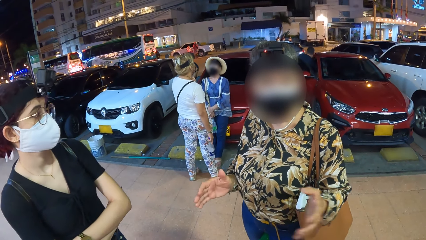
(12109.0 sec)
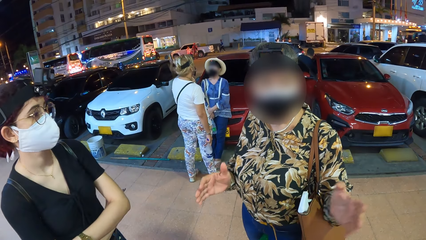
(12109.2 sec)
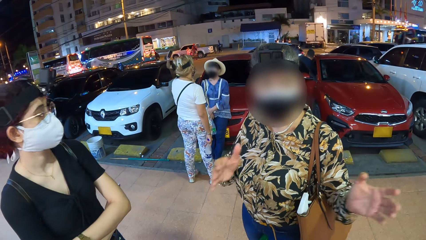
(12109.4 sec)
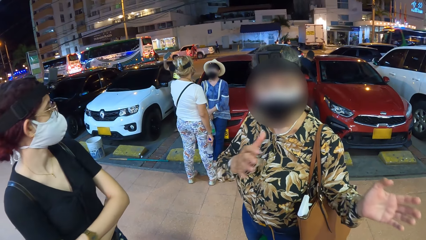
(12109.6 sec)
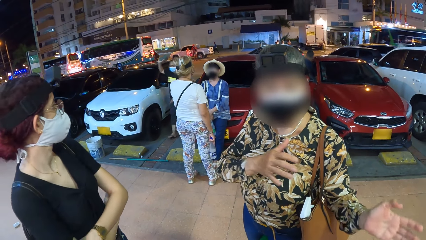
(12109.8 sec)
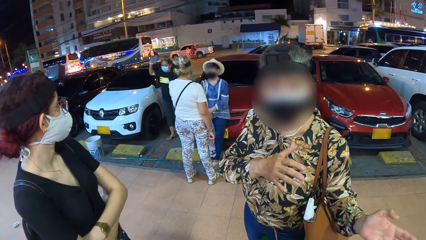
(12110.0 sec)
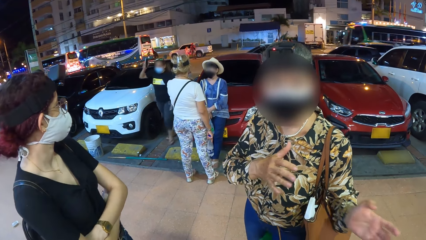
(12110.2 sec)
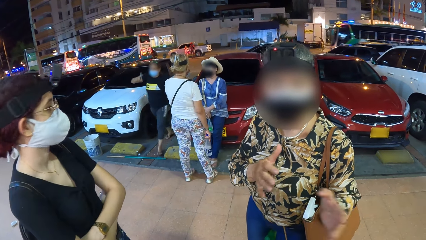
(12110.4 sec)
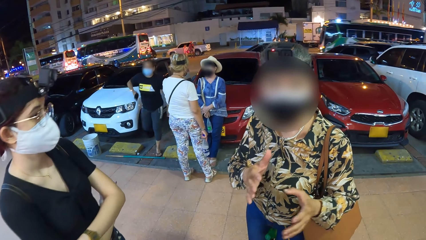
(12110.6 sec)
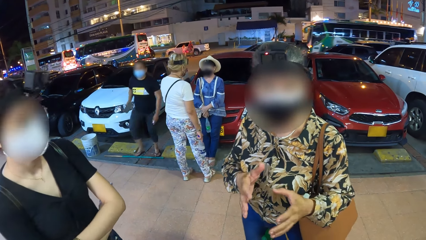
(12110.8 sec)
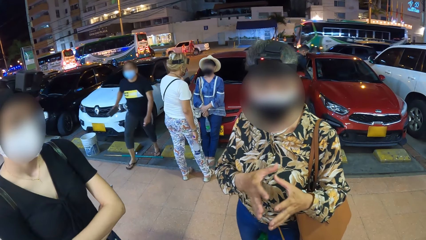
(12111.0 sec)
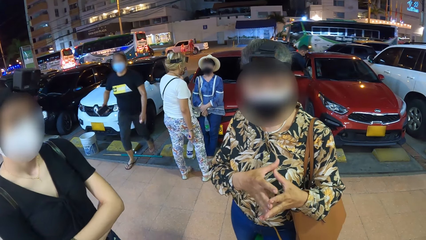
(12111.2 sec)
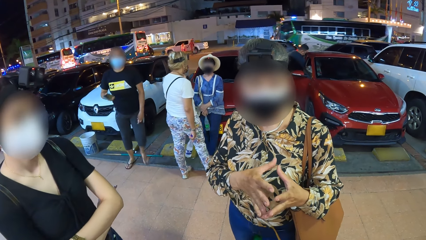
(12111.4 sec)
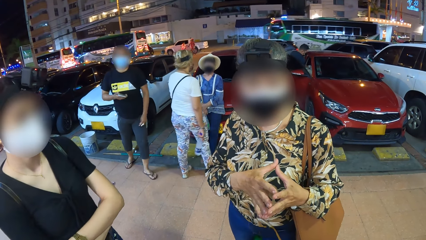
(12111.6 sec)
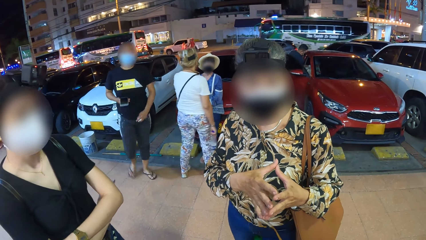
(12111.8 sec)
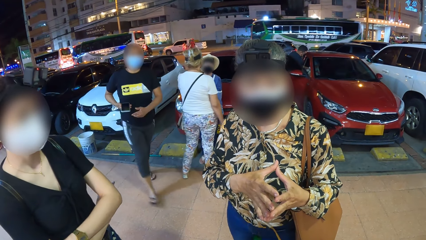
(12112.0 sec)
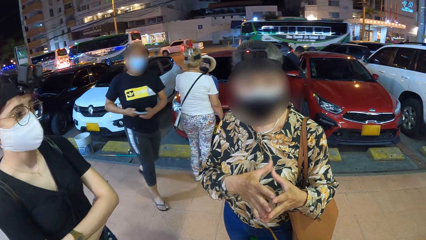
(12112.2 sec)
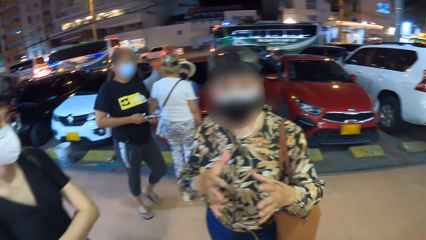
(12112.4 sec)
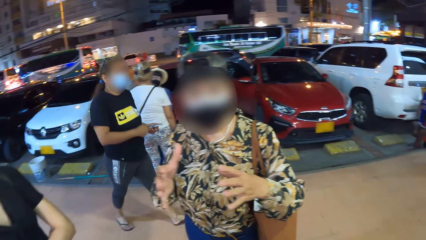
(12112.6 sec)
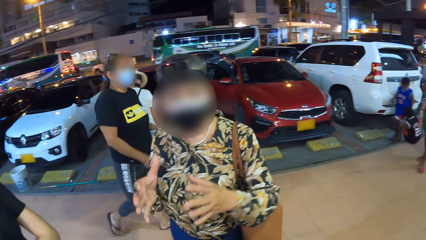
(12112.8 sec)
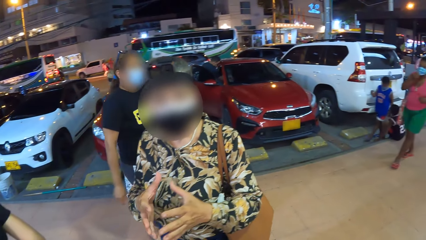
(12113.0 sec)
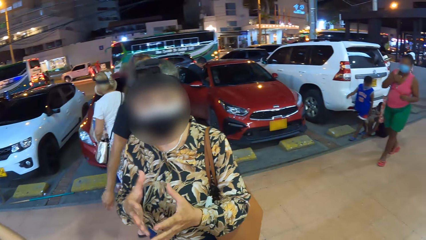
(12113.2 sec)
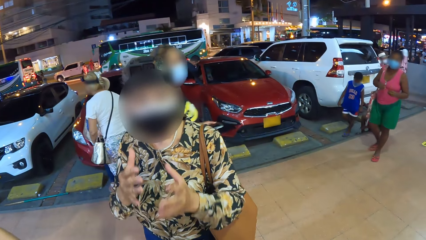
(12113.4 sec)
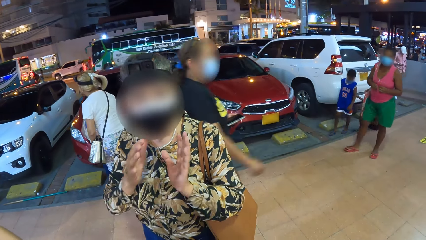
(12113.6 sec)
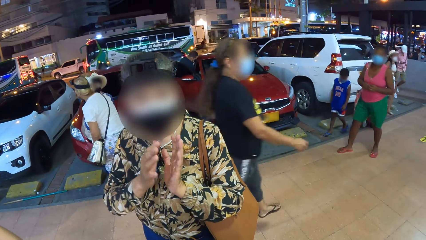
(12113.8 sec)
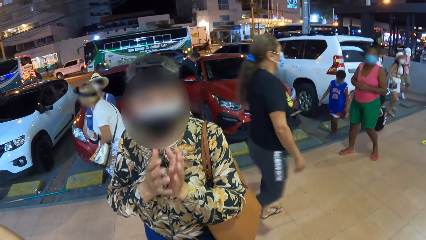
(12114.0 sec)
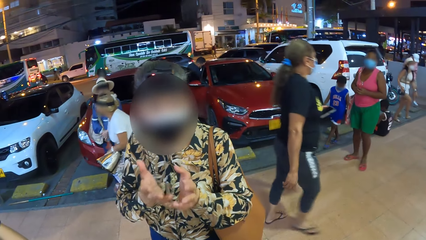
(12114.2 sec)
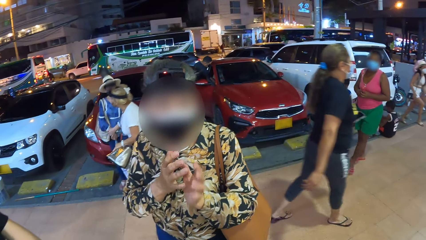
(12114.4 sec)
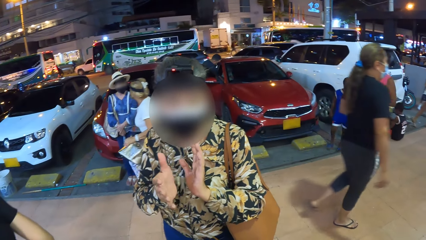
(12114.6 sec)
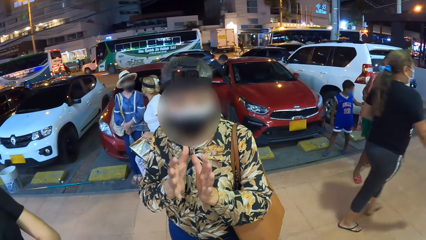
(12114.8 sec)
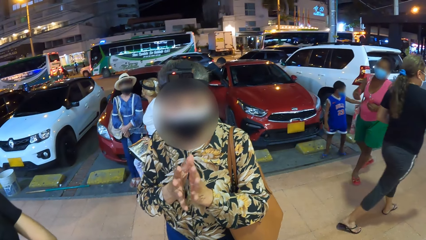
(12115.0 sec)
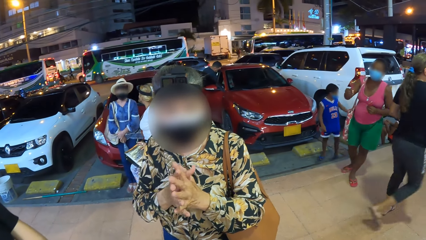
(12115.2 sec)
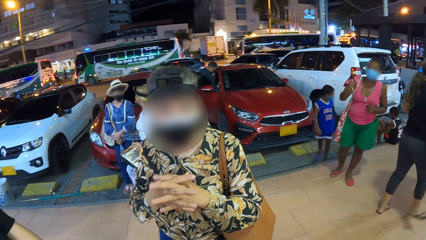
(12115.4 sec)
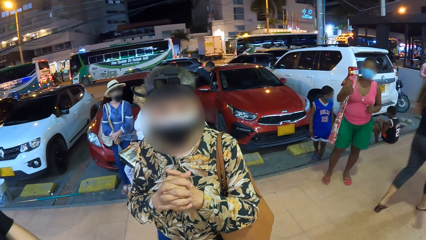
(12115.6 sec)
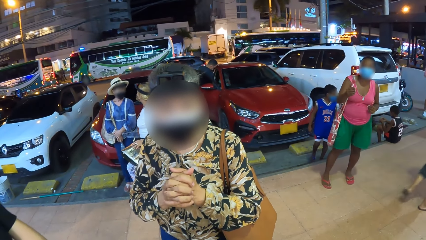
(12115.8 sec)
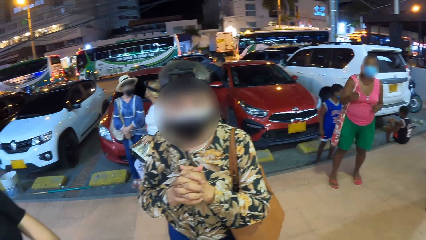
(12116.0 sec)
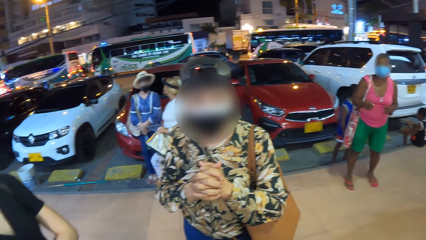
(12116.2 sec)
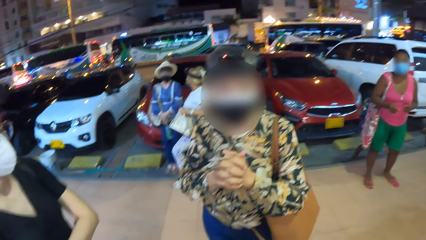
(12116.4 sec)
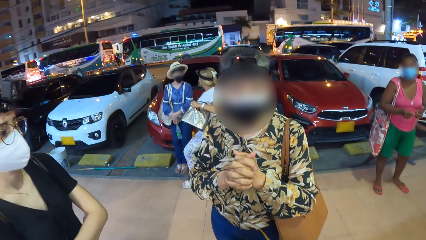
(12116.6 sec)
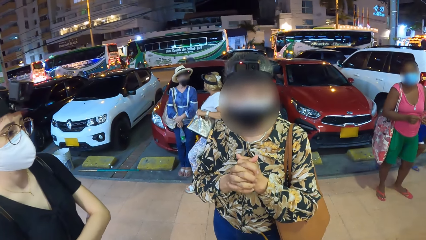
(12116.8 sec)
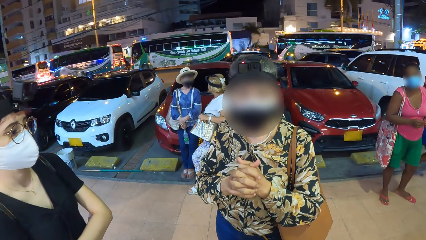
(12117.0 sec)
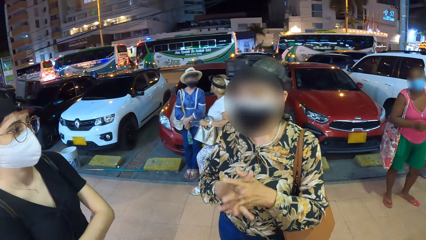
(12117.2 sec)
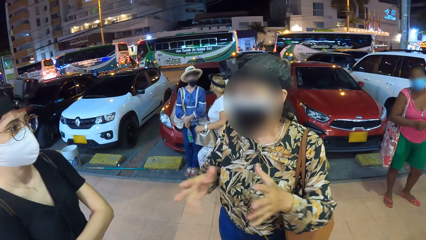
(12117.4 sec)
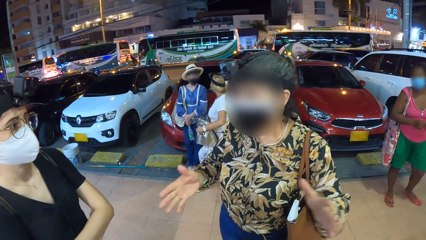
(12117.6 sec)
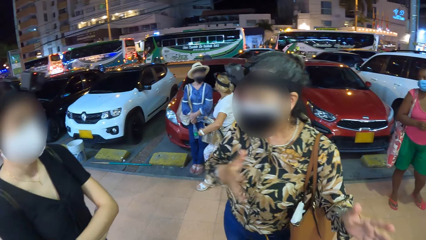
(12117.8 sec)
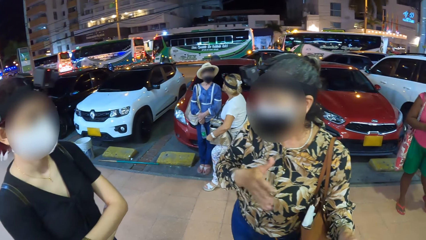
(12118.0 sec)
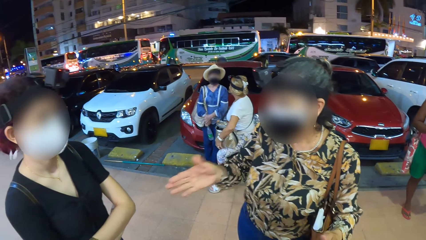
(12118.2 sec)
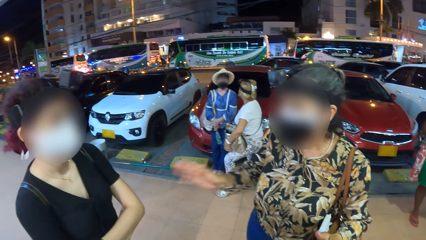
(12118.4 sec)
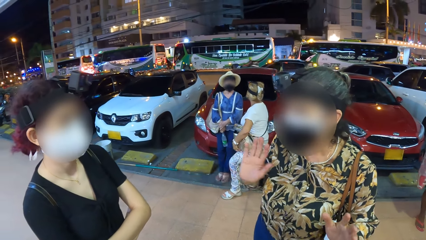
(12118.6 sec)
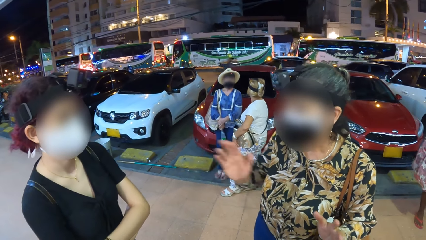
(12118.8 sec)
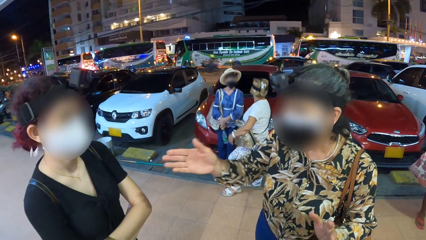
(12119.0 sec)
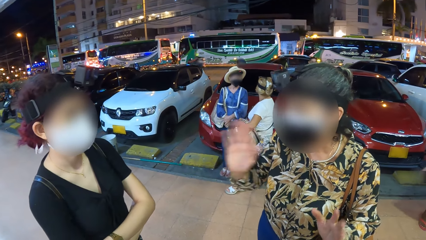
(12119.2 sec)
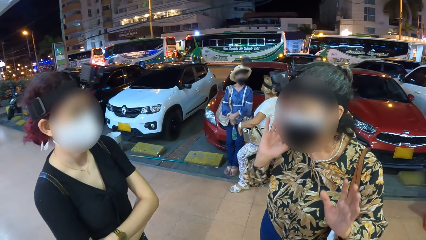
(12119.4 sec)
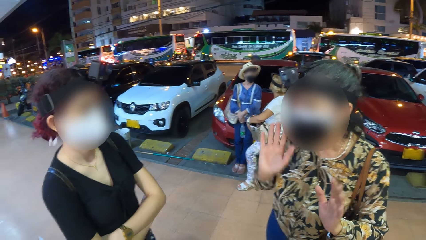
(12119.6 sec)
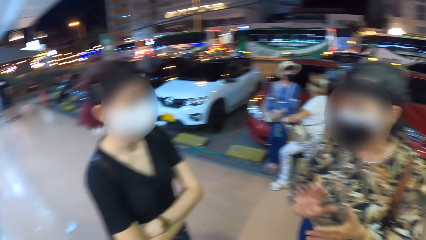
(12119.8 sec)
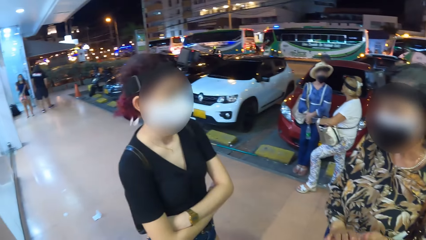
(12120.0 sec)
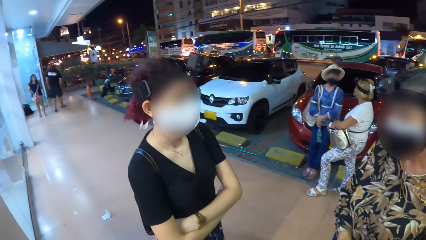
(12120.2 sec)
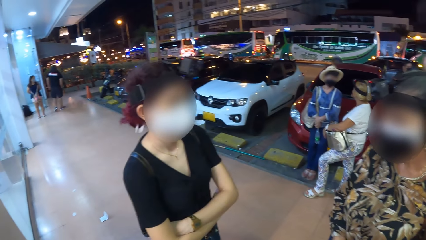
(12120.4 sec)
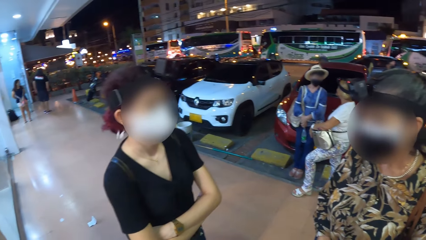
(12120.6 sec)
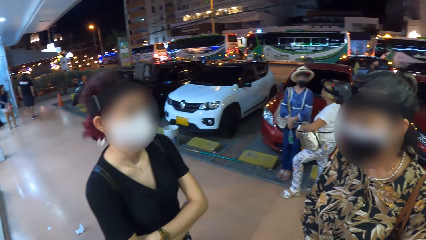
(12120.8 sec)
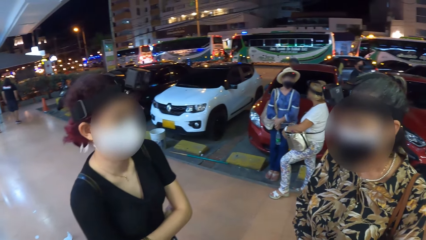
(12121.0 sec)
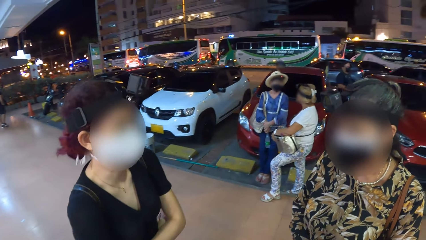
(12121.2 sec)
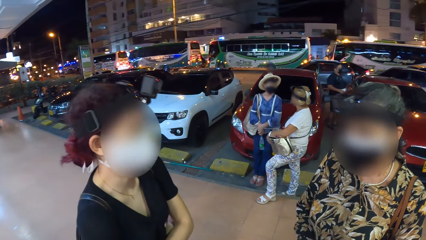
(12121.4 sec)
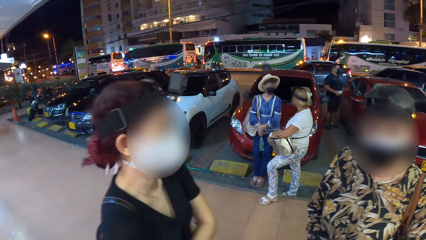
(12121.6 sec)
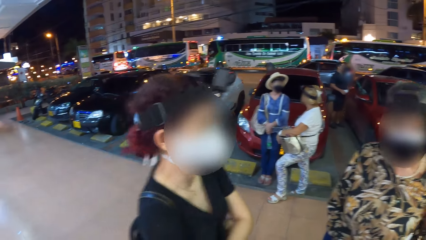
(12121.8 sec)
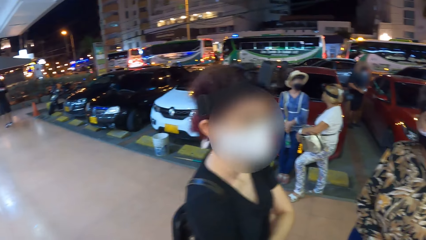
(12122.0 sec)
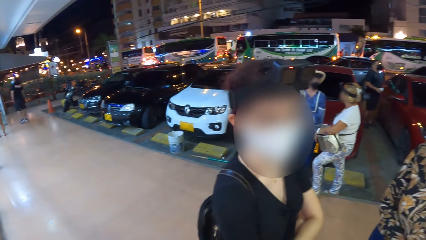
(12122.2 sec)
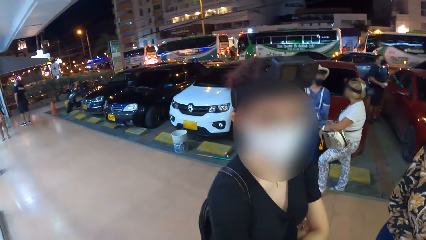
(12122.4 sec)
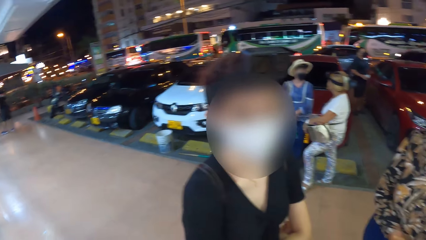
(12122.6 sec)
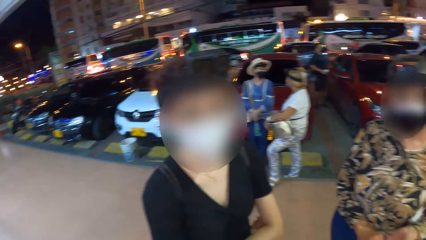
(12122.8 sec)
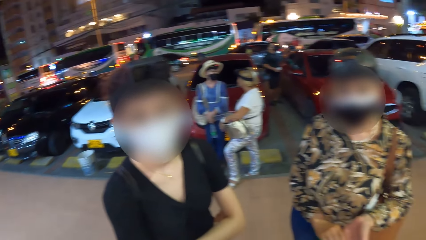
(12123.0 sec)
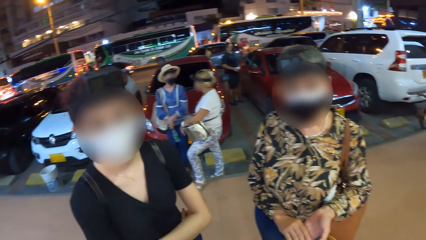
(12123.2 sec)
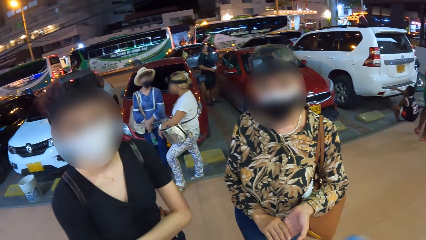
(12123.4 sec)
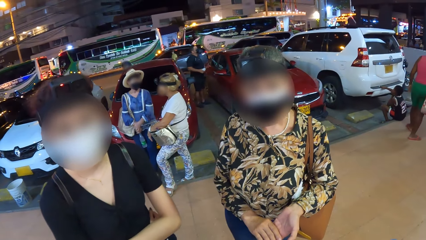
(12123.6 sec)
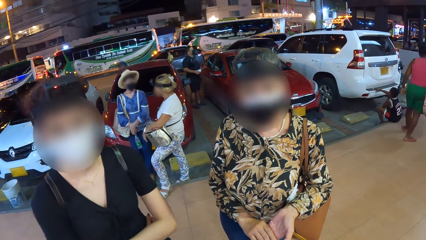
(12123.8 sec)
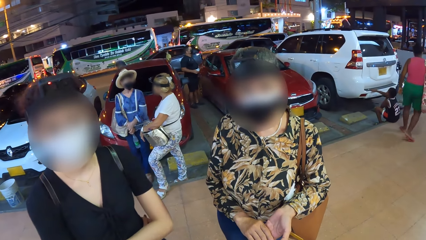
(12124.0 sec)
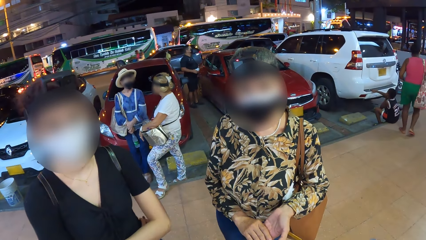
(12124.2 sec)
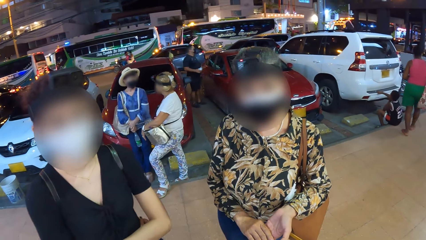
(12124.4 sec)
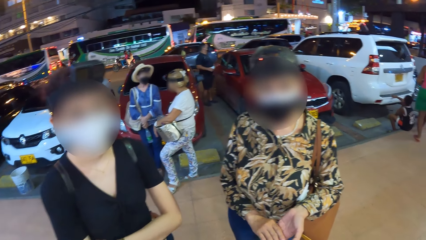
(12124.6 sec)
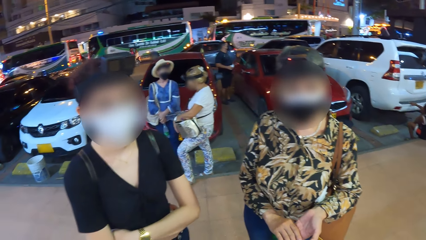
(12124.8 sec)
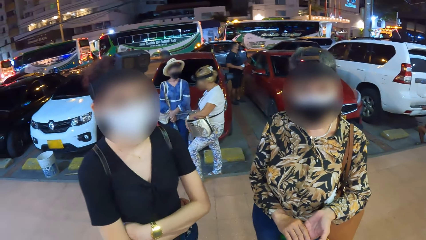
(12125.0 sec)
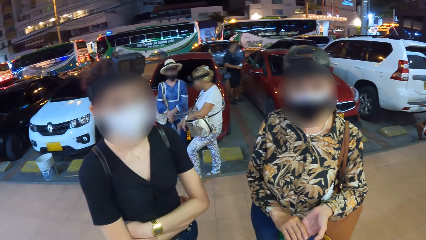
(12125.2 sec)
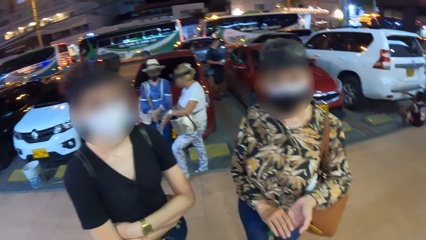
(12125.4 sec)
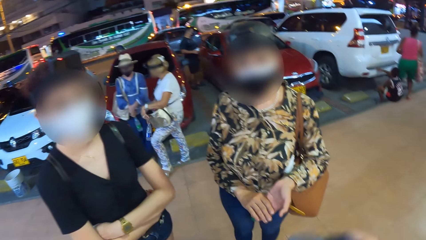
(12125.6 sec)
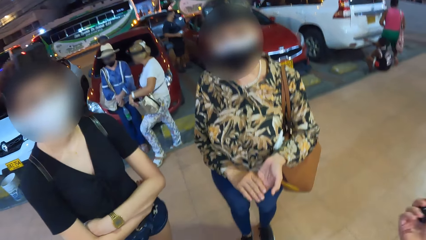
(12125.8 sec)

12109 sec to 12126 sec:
A woman holds a phone in her right hand. The woman passes the phone from her right hand to her left hand. The woman walks past the camera wearer. A boy sits on a pavement. Another boy interacts with the first boy. Another woman touches her face with her right hand. The second woman converses with the camera wearer. A third woman places a hand bag across her shoulder on her lap with her left hand. The third woman adjusts the hand bag across her shoulder on her lap with her left hand. The third woman places her left hand on the hand bag on her lap. A man holds a can of drink with his right hand.
